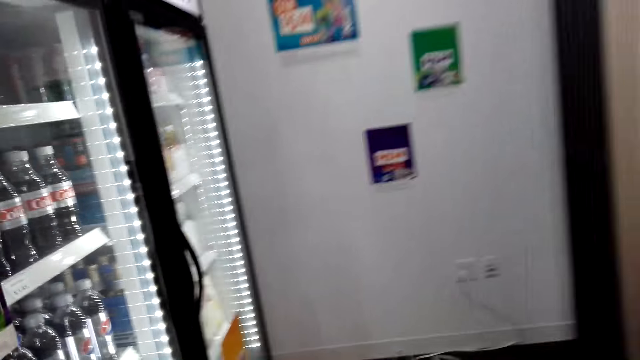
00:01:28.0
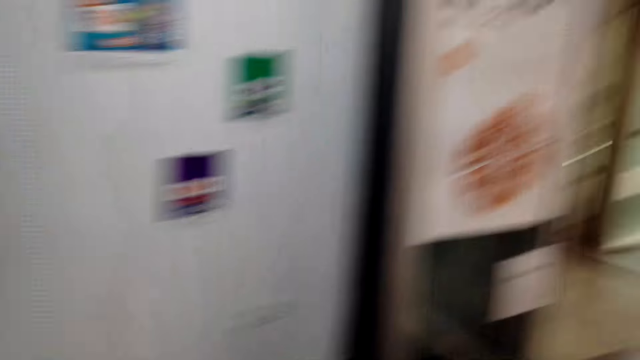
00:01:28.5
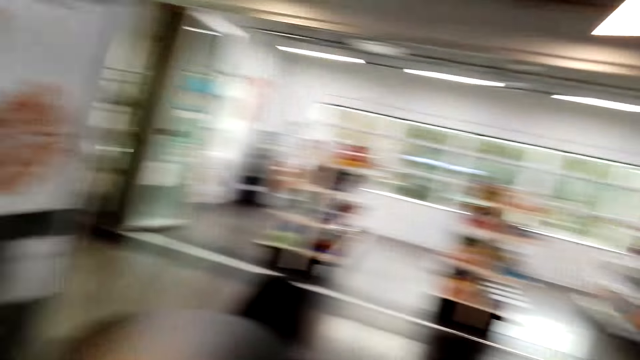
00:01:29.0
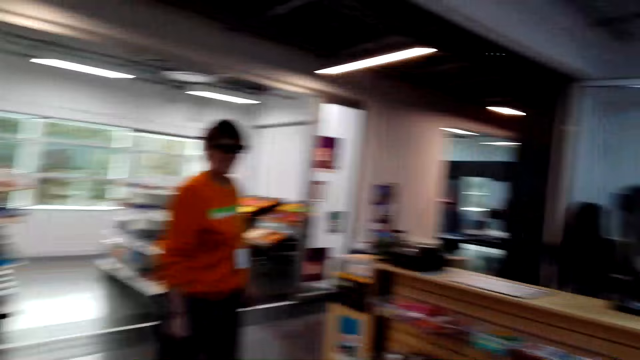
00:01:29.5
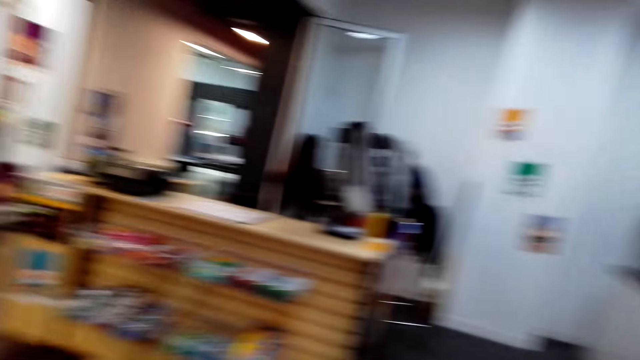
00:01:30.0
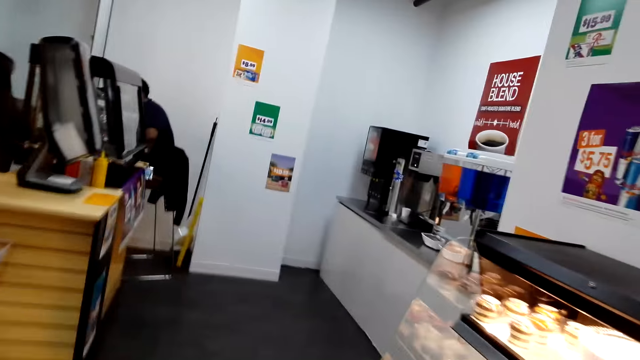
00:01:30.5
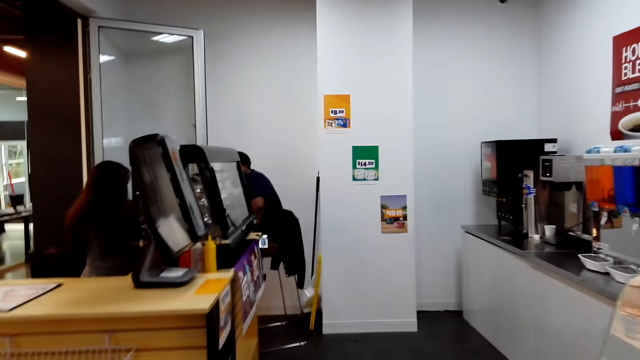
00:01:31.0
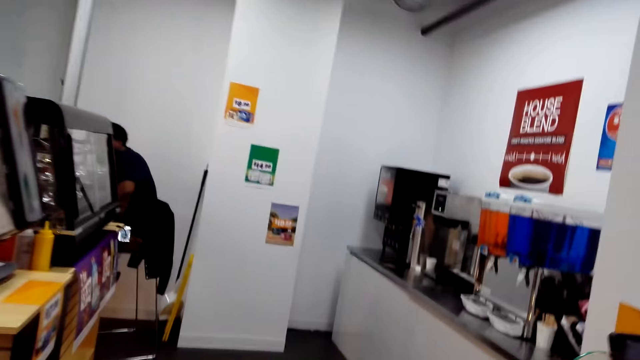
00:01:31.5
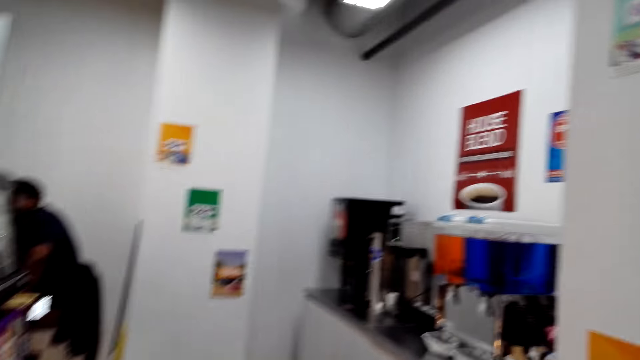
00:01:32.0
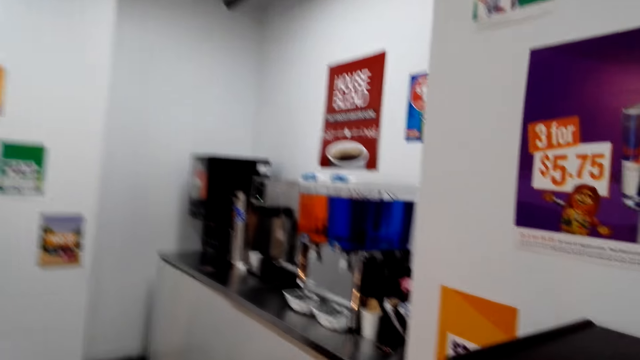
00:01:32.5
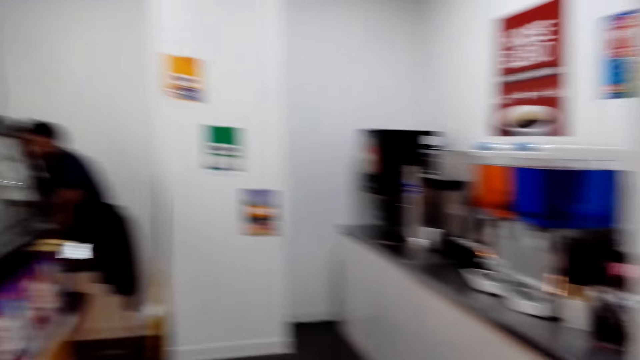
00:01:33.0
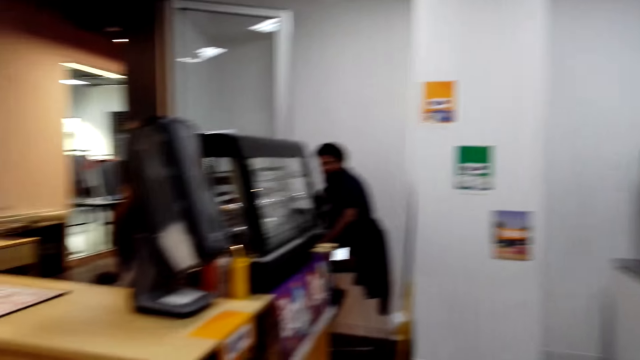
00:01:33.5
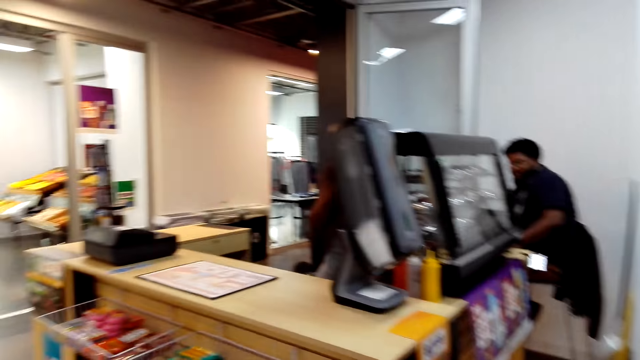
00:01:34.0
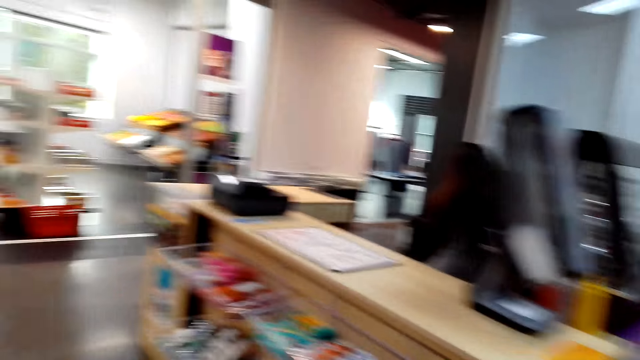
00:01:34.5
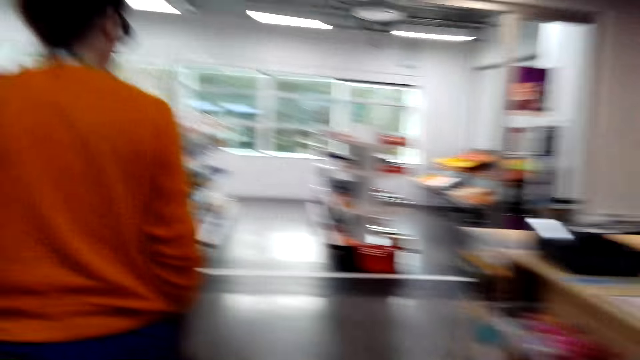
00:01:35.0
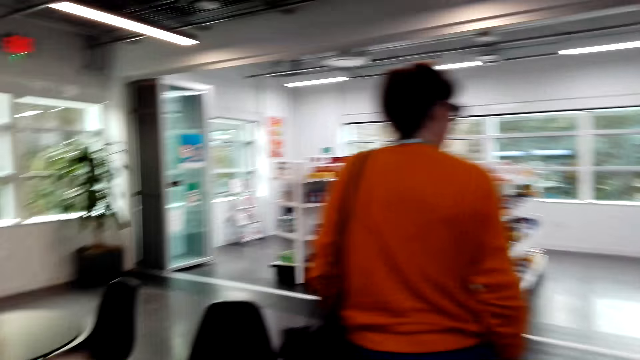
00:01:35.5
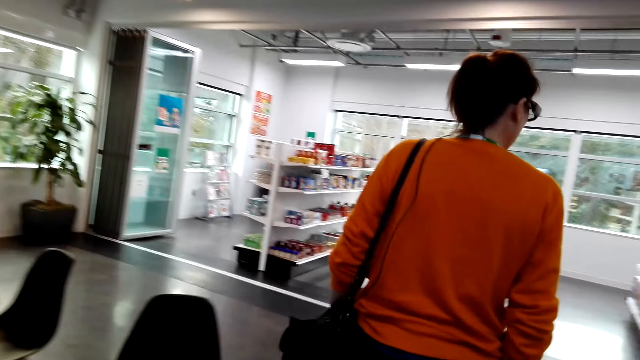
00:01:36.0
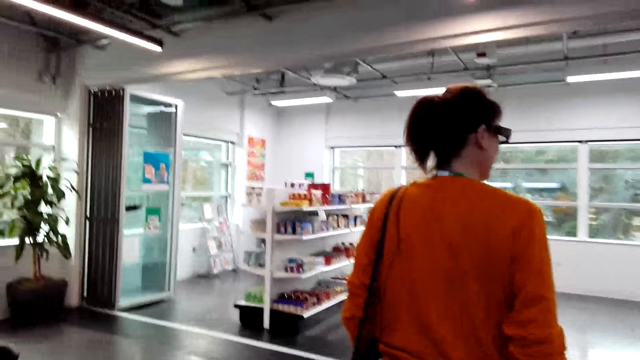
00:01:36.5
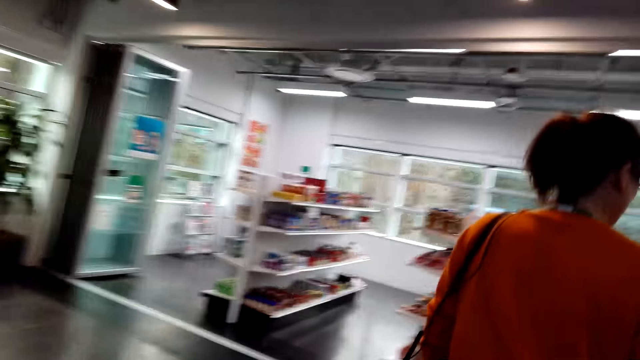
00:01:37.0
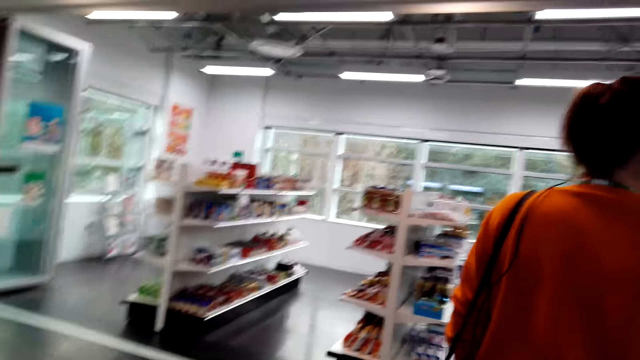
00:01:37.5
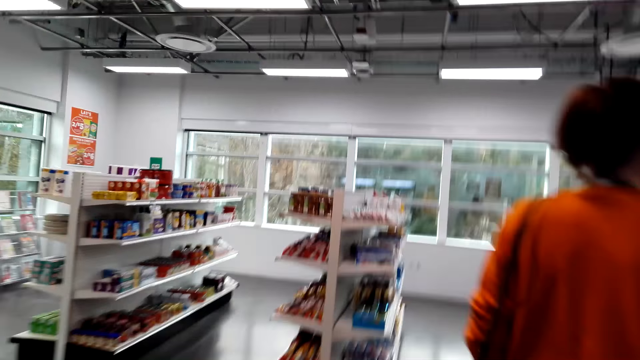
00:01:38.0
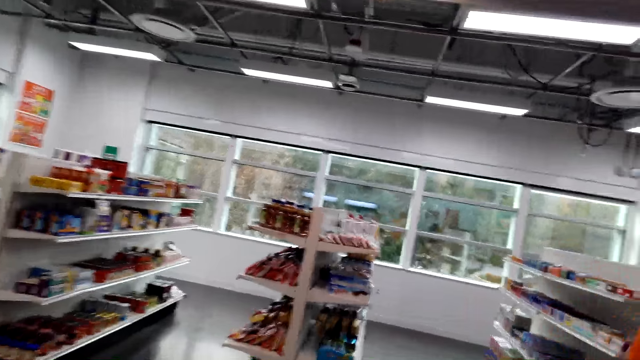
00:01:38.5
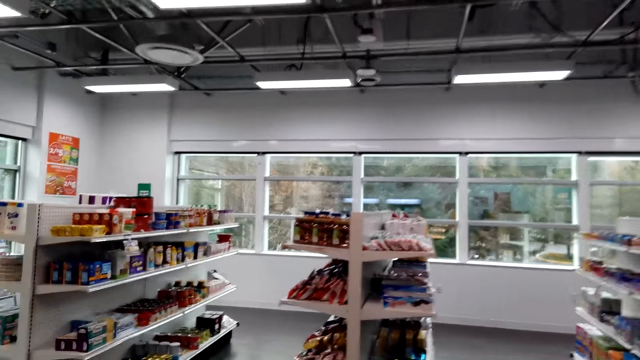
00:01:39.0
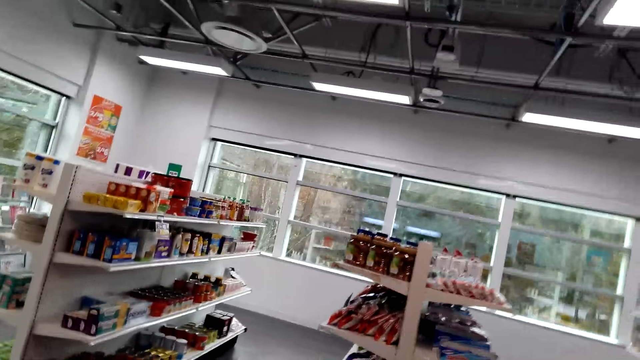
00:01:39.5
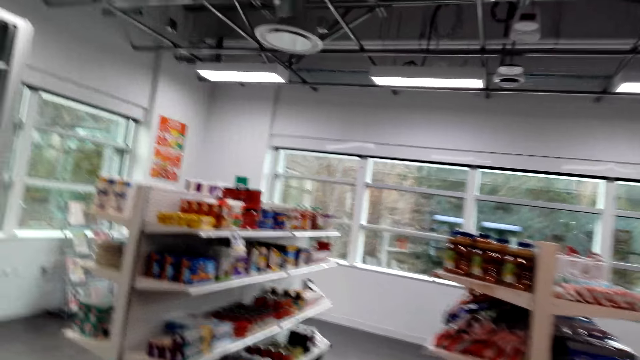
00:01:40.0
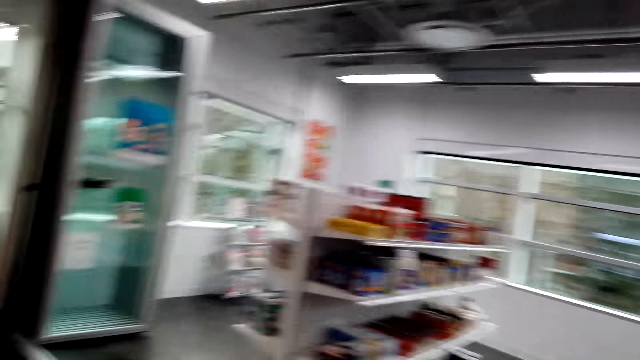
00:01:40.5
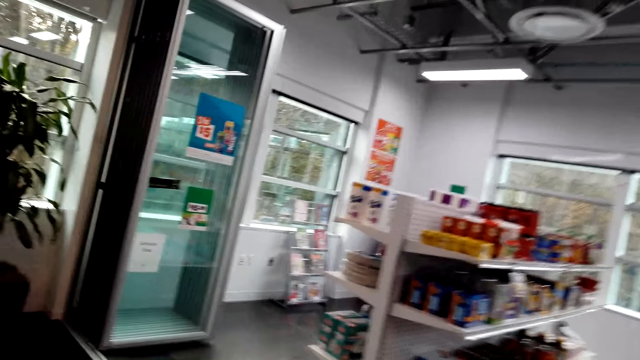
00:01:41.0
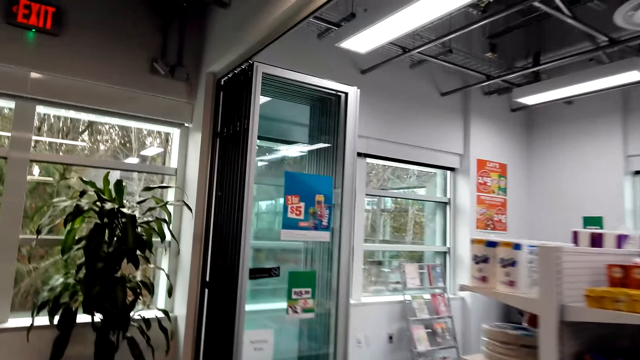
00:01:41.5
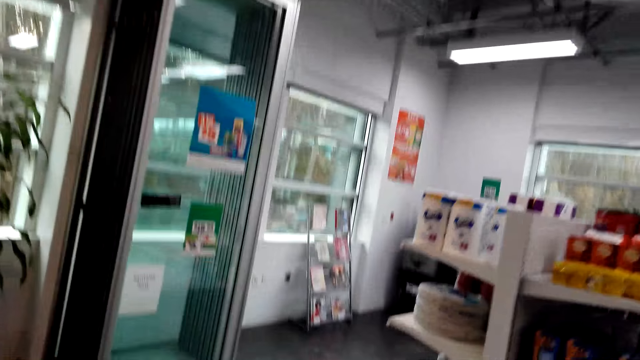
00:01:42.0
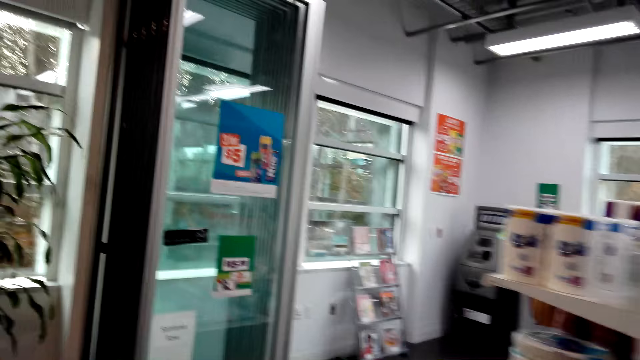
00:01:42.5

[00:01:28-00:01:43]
The camera wearer turns around. They walk a few steps. They turn around. A woman walks a few steps. The camera wearer converses. They walk in the supermarket.

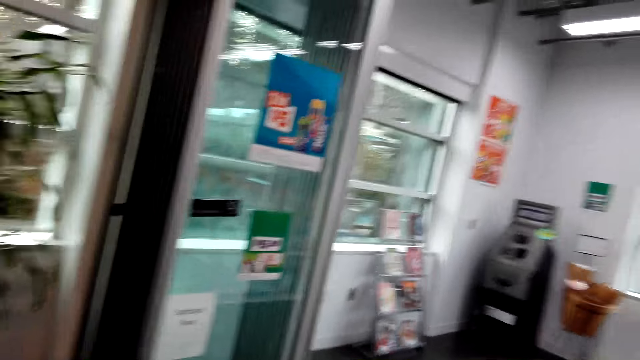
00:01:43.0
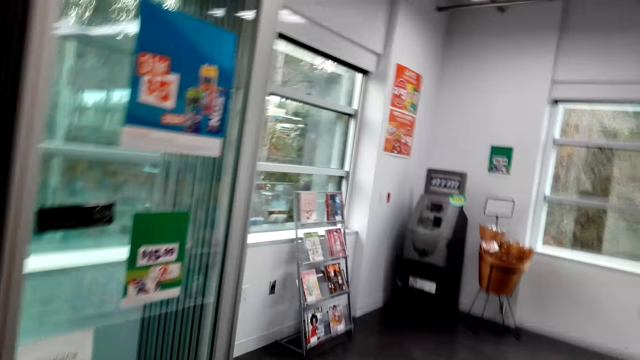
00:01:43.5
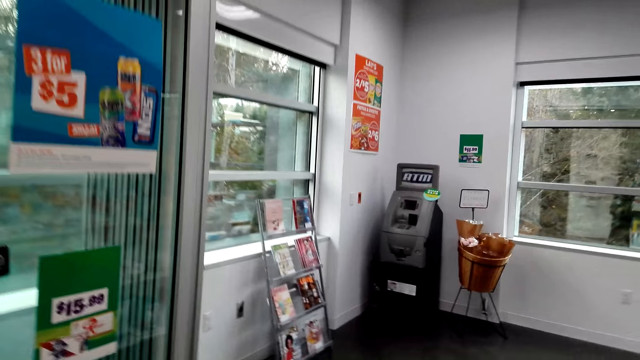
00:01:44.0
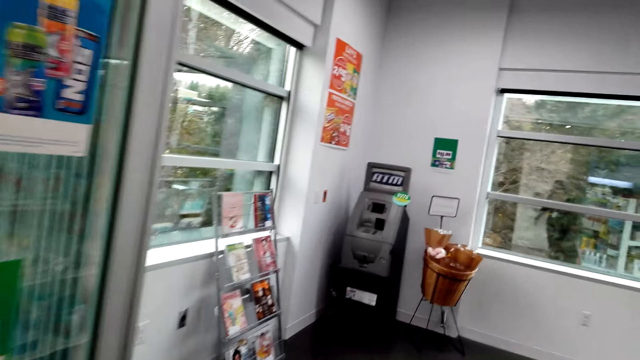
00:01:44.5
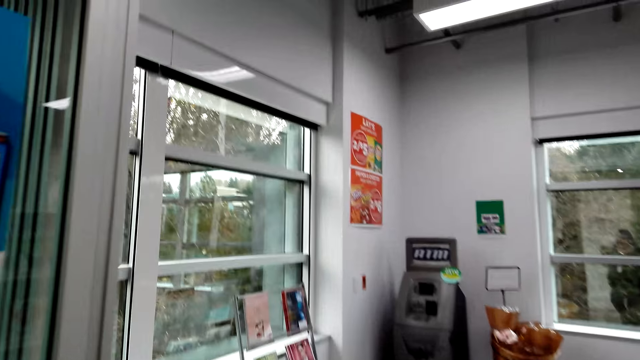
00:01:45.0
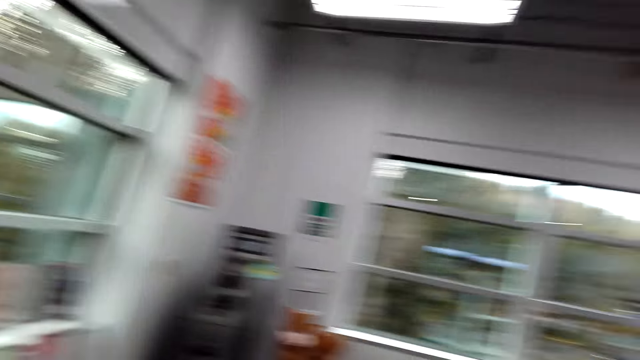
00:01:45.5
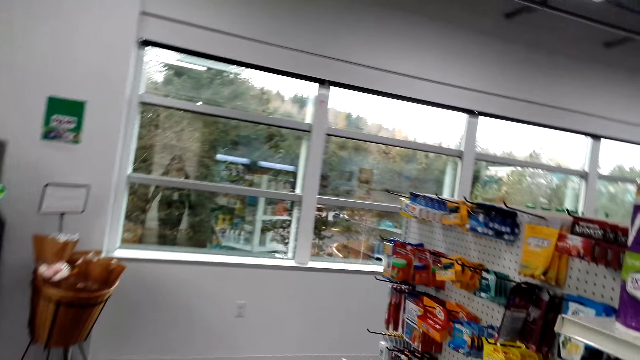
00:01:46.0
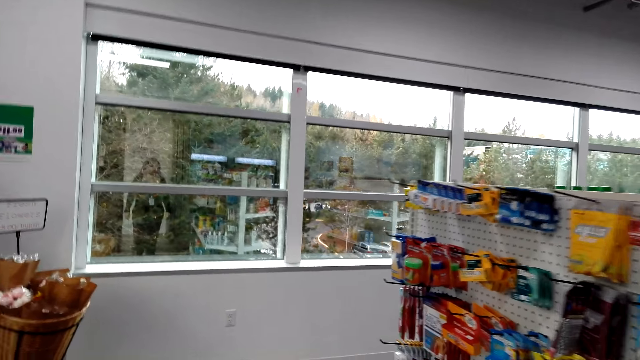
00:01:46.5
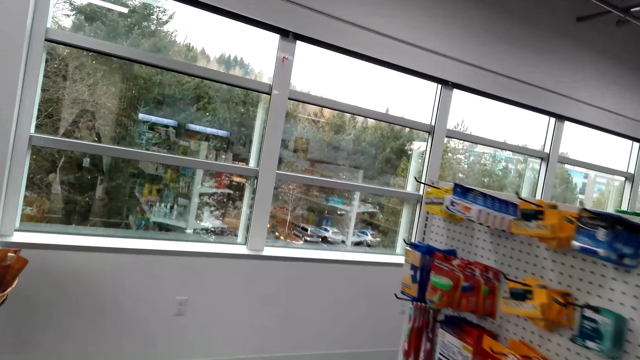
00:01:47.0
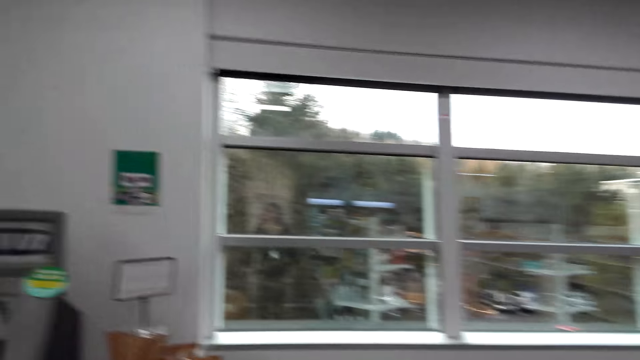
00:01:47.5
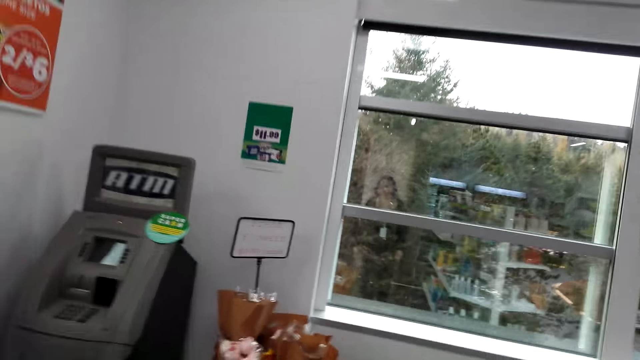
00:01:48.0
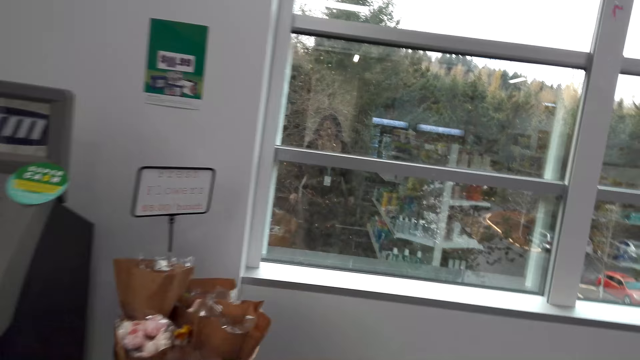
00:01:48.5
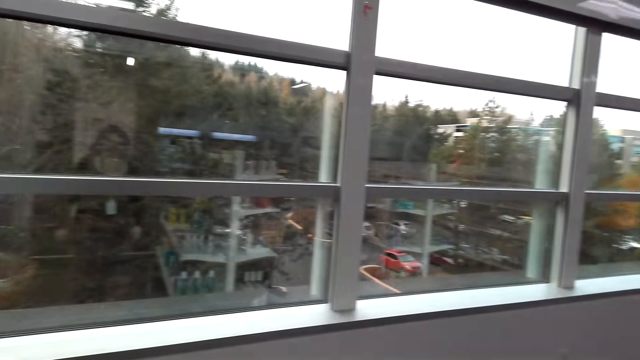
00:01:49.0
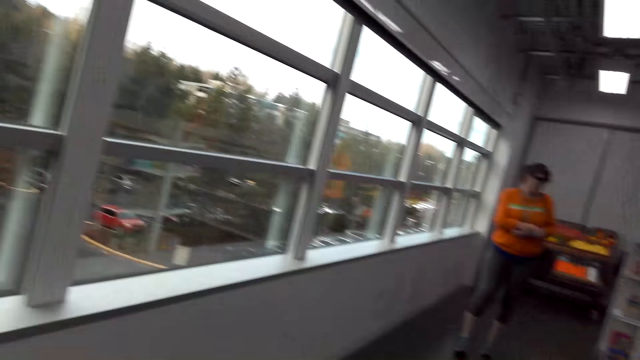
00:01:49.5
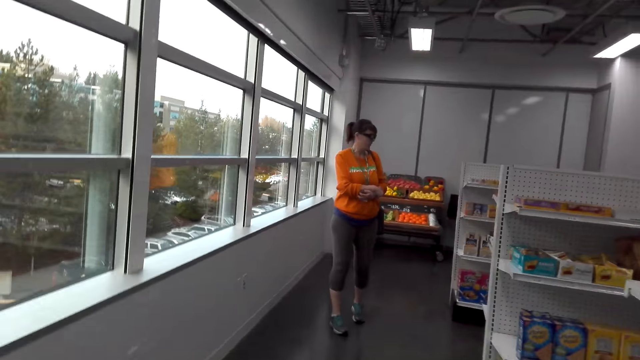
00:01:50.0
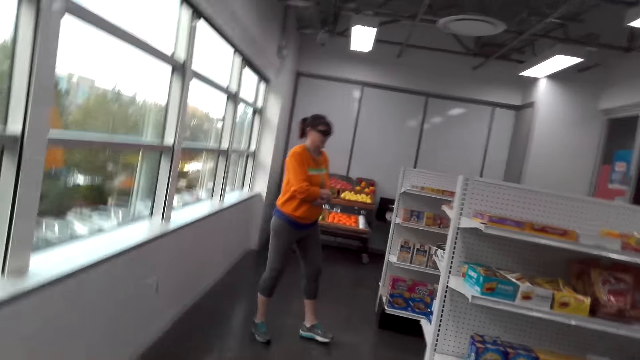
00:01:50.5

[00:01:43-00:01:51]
The camera wearer turns around.
